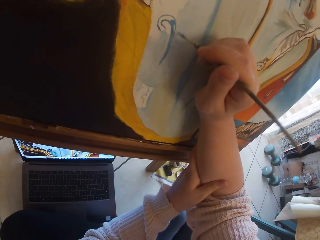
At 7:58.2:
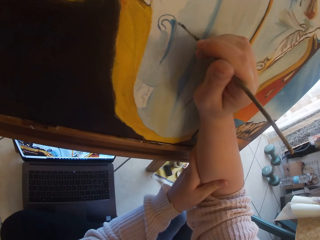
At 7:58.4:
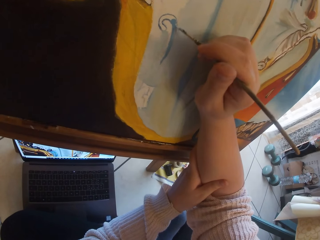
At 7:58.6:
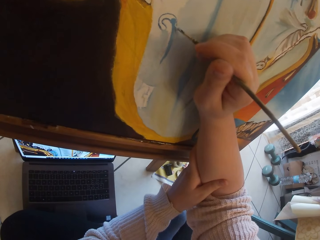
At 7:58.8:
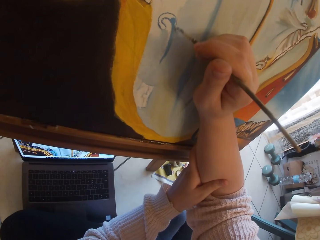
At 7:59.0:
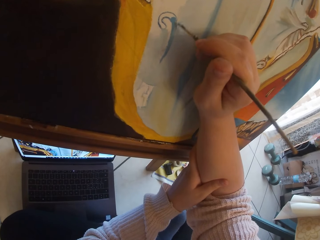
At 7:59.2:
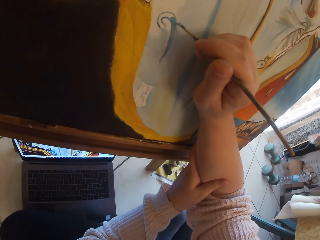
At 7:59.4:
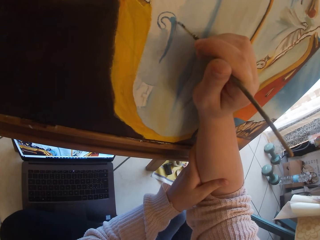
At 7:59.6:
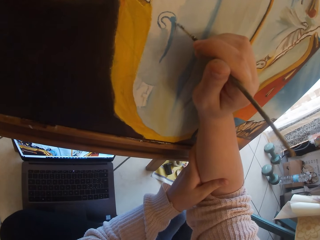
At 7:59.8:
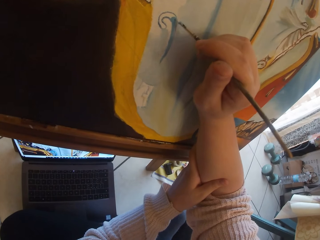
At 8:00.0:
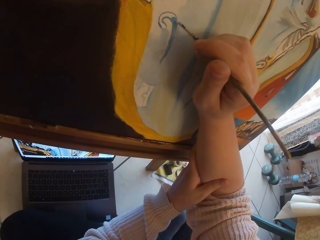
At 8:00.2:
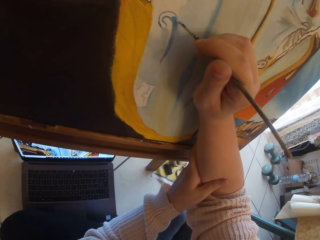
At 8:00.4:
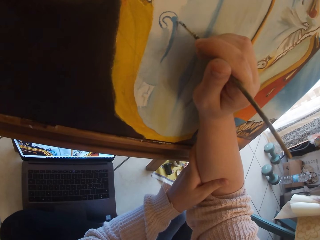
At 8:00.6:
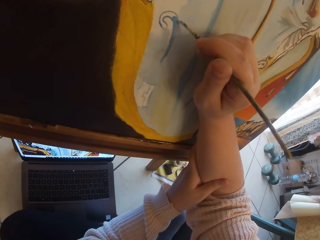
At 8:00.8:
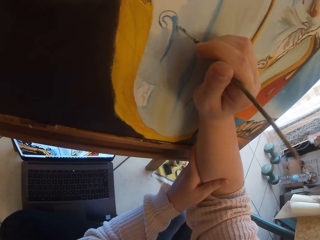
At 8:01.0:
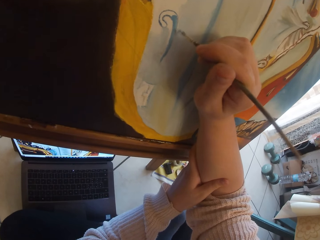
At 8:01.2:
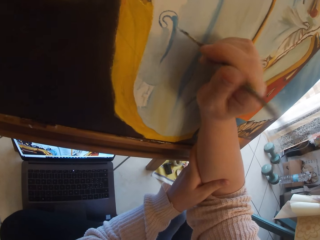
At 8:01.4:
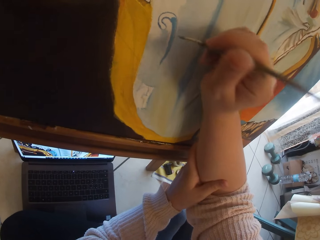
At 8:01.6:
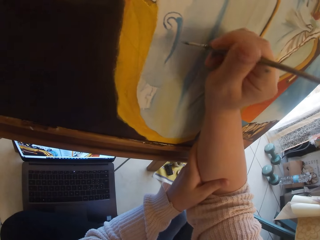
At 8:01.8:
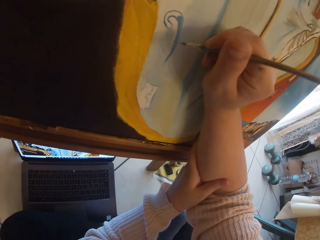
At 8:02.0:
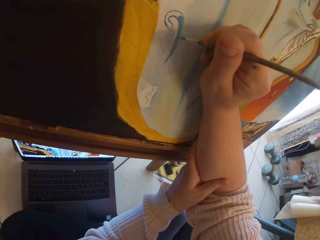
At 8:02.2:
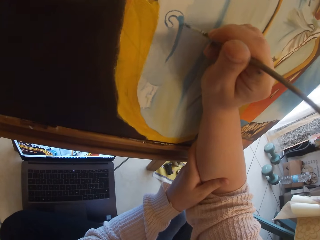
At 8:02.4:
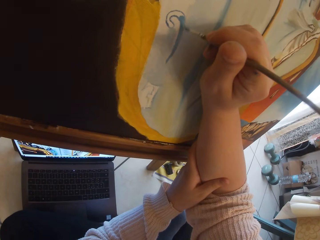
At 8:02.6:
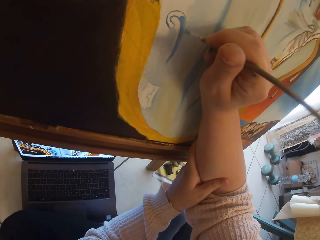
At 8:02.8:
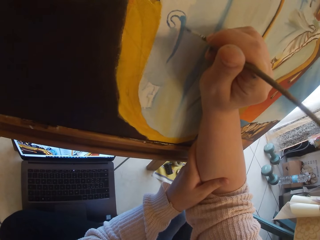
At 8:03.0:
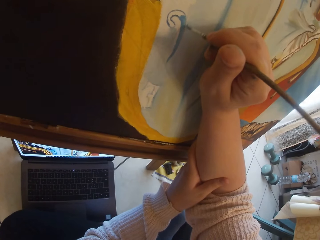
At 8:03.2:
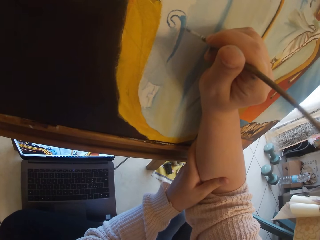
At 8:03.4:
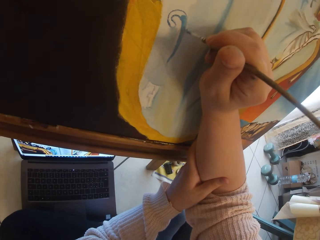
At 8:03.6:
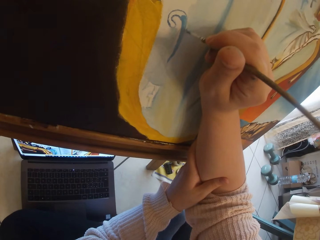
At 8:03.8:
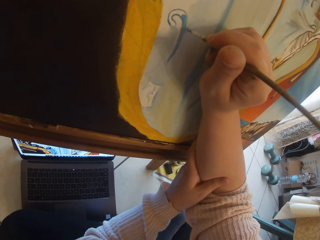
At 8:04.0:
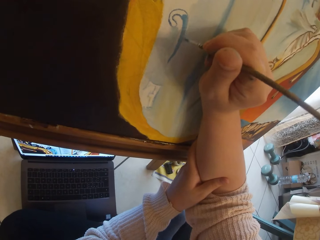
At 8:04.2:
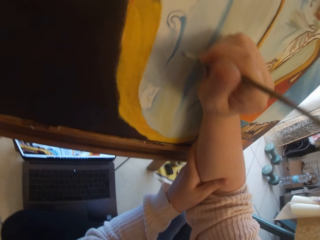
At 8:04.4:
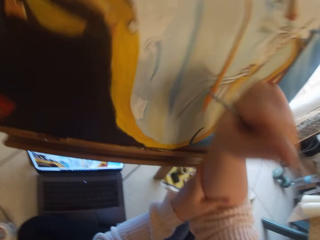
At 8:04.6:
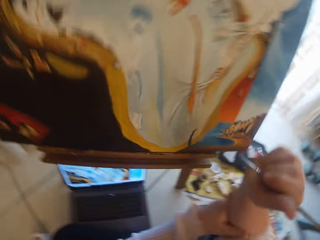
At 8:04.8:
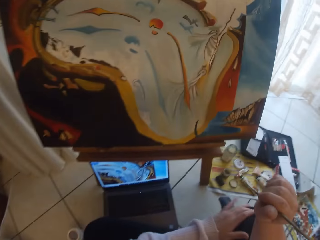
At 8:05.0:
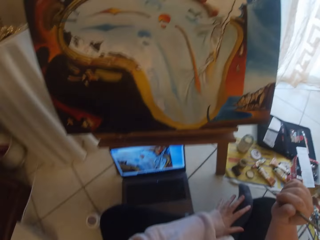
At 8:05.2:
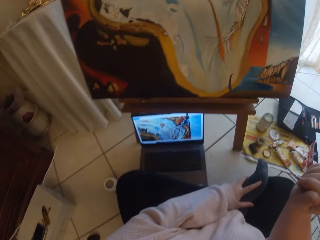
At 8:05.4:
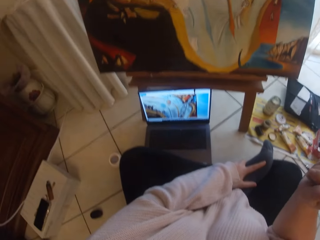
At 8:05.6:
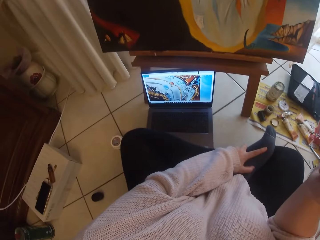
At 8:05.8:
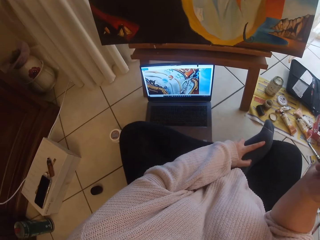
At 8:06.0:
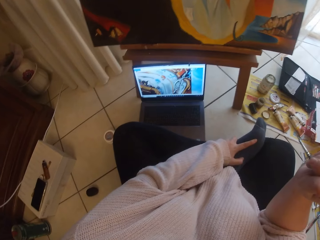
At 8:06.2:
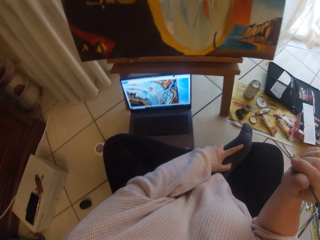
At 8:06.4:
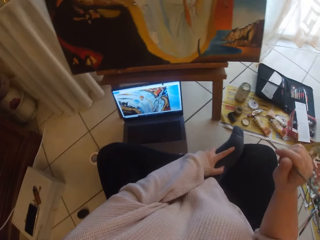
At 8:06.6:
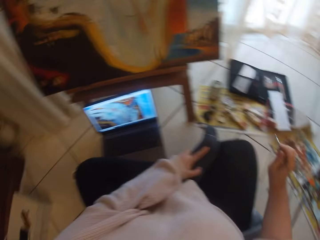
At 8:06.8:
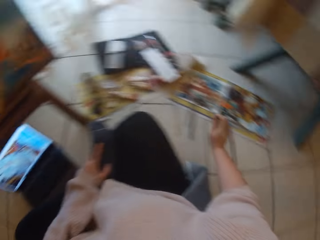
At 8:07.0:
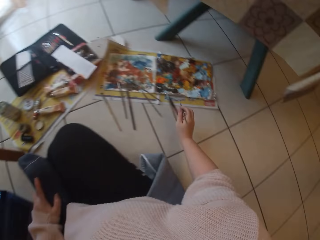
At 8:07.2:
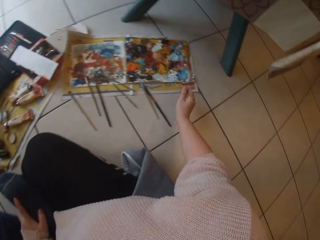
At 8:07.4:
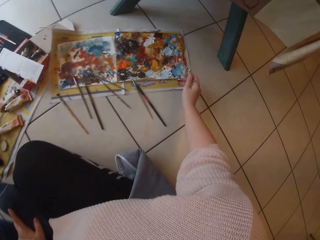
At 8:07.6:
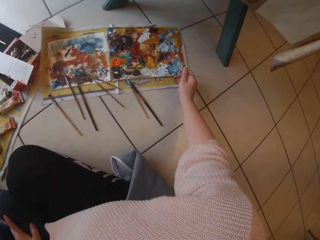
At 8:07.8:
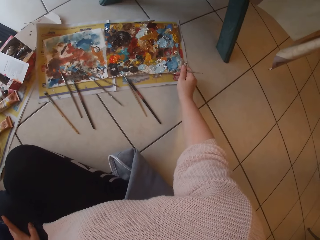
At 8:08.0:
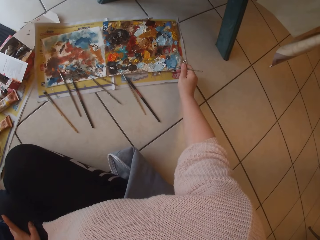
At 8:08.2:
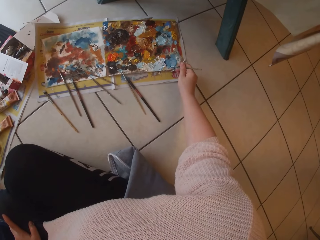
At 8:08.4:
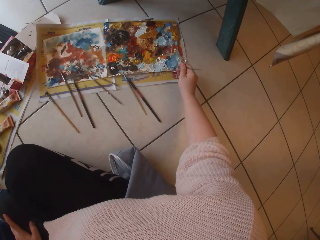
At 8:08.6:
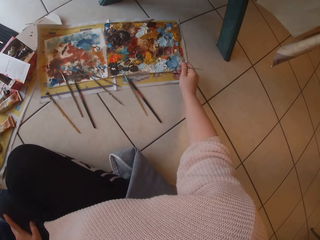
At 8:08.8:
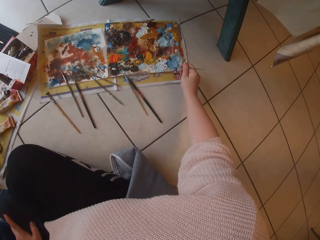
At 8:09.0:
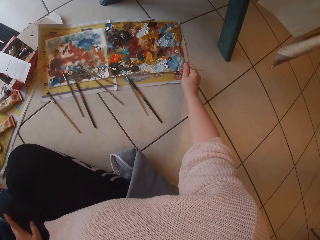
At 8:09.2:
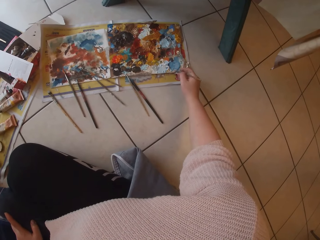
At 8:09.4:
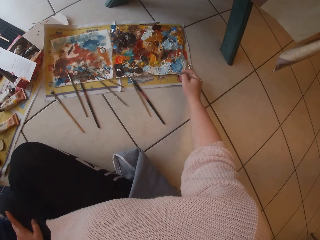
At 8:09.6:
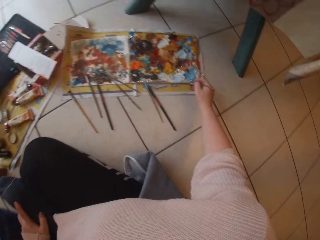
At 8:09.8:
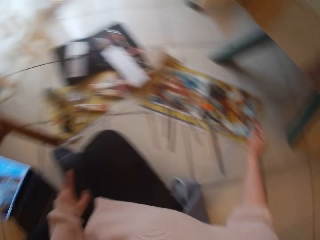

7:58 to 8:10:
The camera wearer removes the paintbrush from the painting. She places her left hand on her leg. She scoops paint from a palette on the ground with the paintbrush in her right hand.

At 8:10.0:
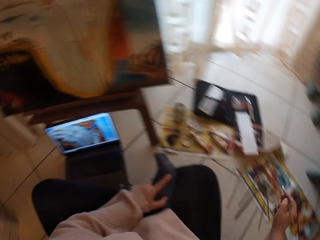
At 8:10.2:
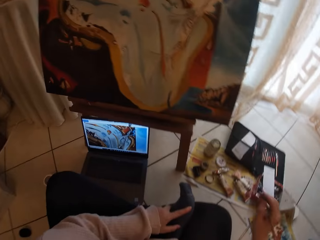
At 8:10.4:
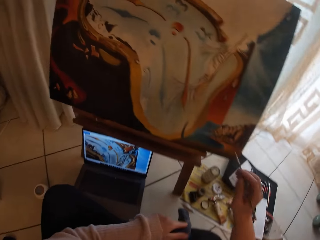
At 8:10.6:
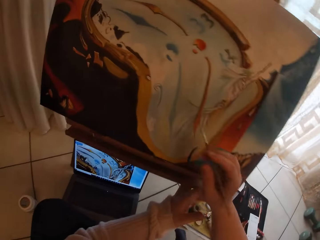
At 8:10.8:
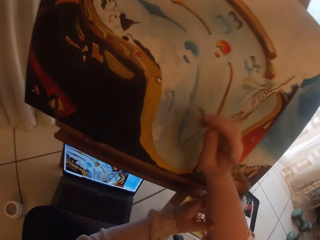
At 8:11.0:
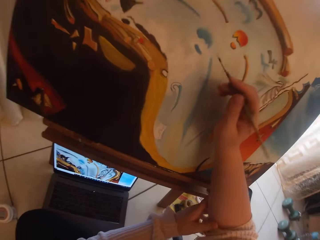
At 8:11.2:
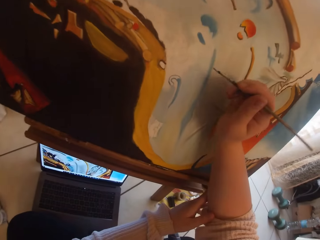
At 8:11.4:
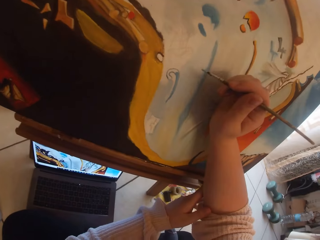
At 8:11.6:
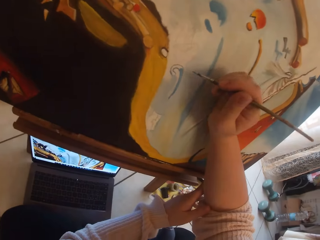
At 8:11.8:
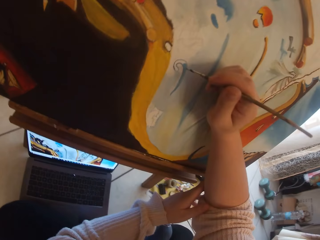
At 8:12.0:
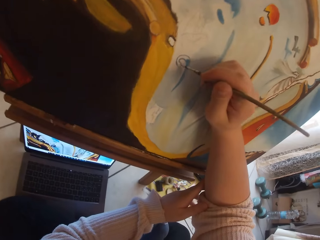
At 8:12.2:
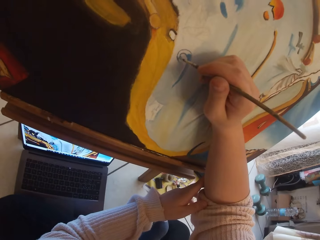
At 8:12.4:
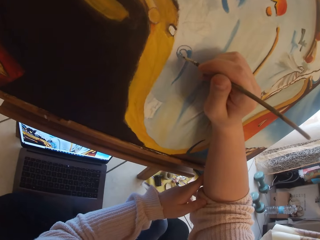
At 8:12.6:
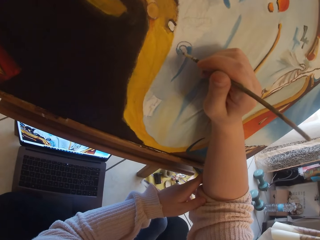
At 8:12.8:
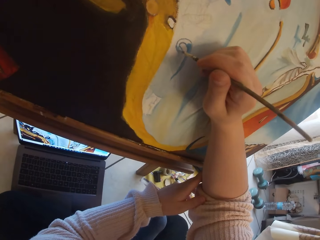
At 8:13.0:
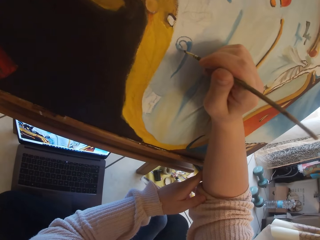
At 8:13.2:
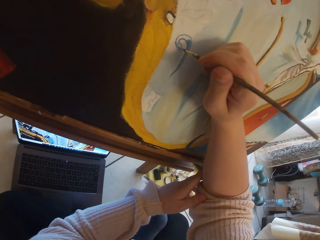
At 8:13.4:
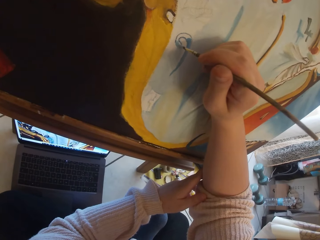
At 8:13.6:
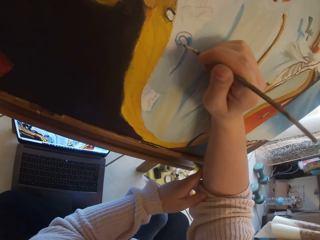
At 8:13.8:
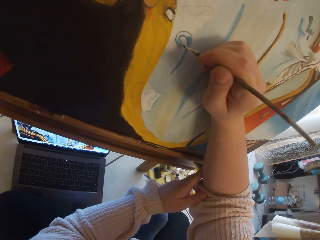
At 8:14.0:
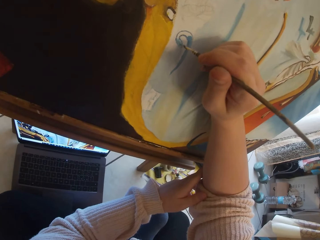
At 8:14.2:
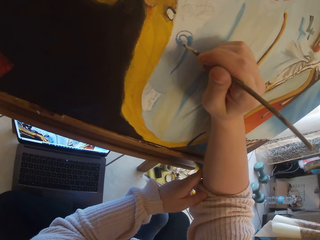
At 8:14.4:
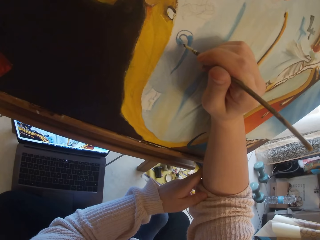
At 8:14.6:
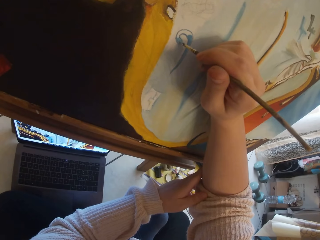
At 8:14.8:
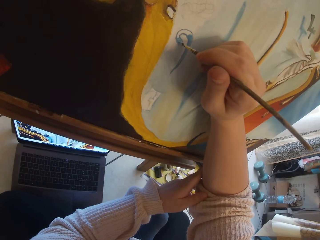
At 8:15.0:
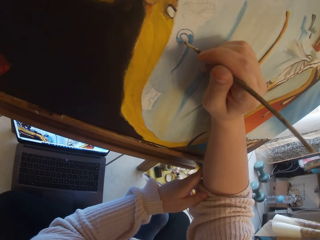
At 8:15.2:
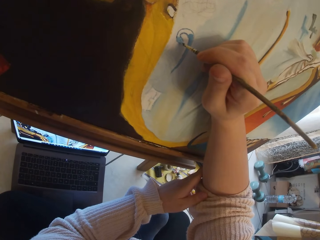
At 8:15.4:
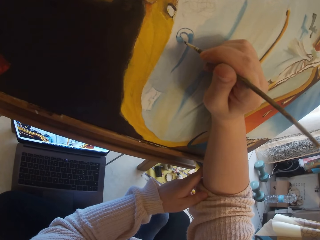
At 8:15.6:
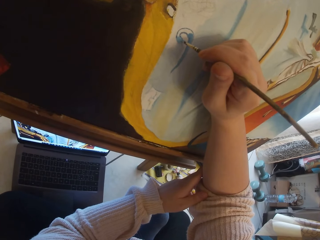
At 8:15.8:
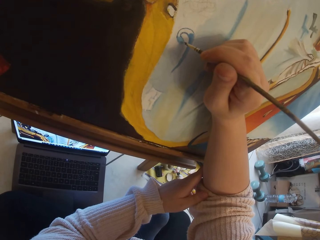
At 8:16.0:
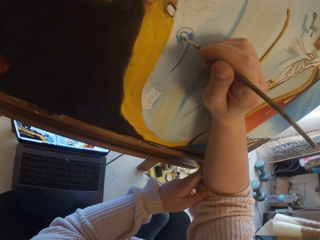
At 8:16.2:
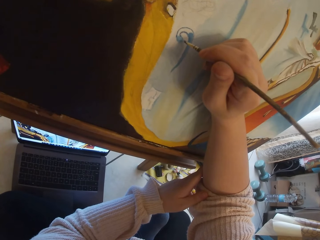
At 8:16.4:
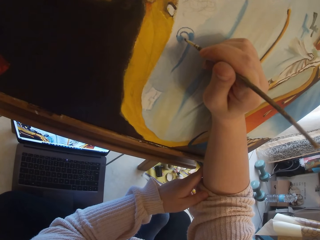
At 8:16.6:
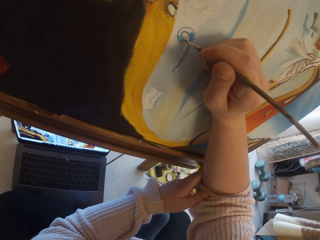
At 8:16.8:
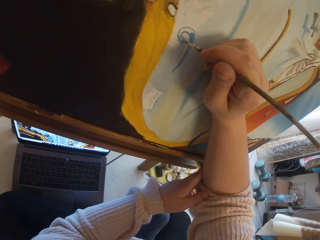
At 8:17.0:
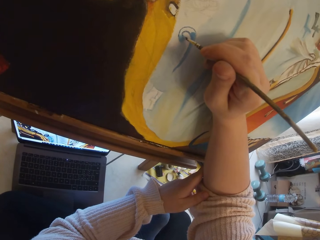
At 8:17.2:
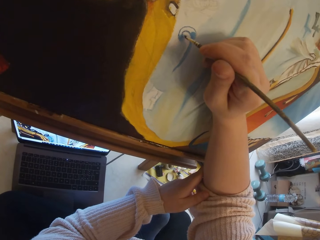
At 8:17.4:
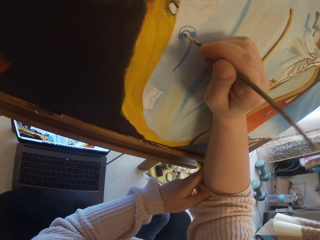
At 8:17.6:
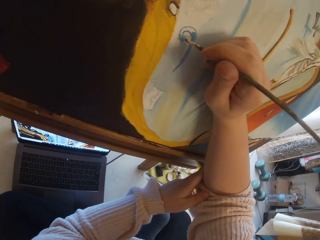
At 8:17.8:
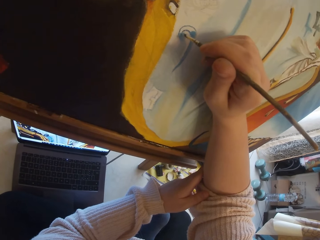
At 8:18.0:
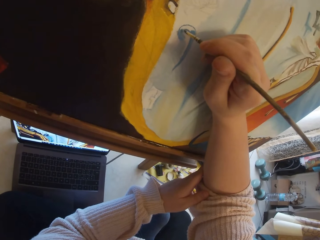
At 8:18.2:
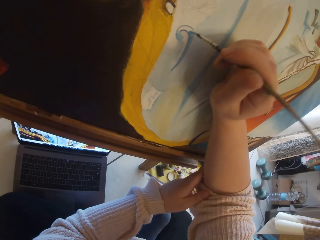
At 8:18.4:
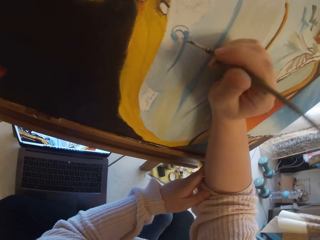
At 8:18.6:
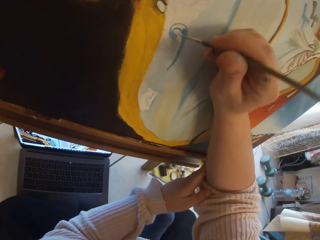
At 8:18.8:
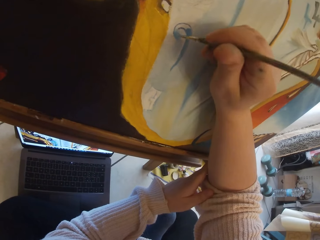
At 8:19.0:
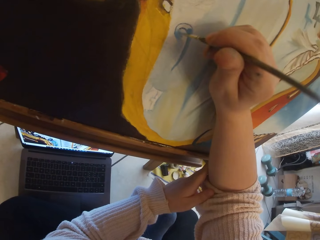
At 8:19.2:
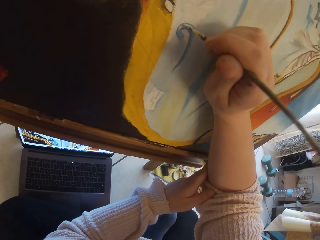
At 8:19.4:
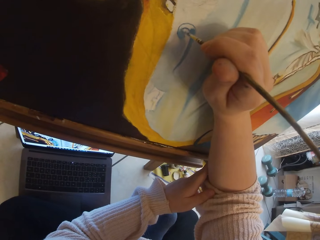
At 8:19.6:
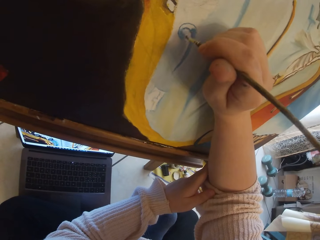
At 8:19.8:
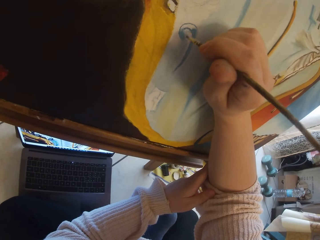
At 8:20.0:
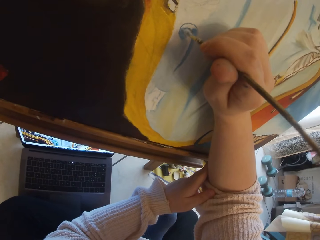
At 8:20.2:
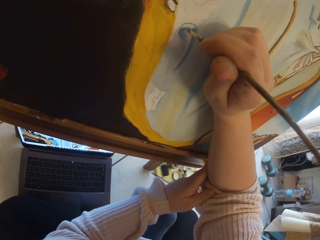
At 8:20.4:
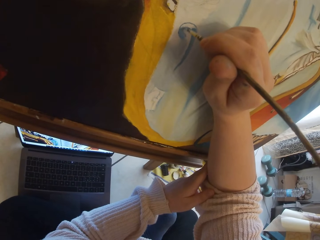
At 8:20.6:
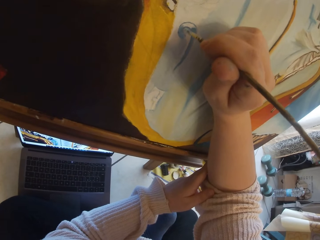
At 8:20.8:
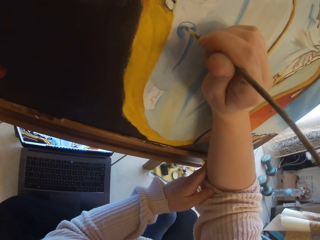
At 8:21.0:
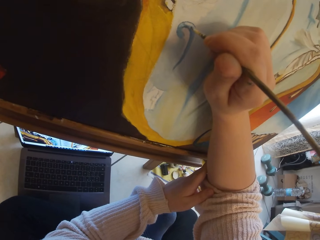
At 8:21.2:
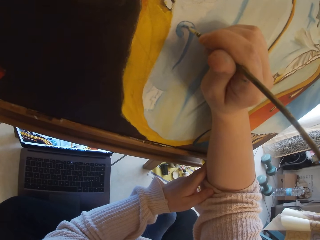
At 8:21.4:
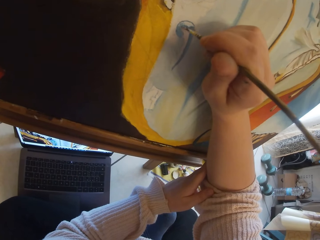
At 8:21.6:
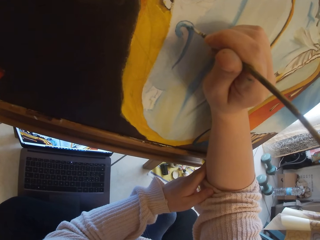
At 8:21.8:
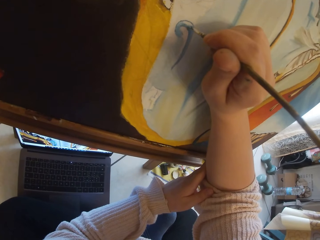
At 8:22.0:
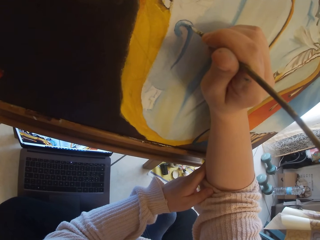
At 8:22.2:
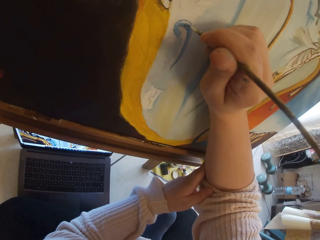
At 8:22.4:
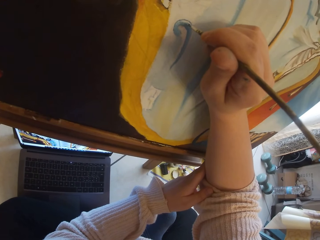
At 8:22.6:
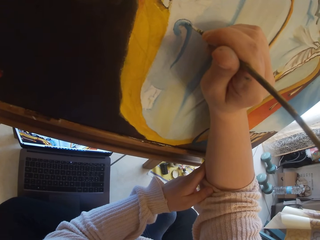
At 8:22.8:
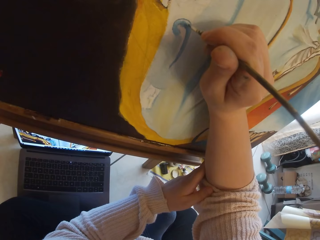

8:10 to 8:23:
The camera wearer holds her right hand with her left hand. She paints the image from the laptop on the ground on canvas with the paintbrush in her right hand.
